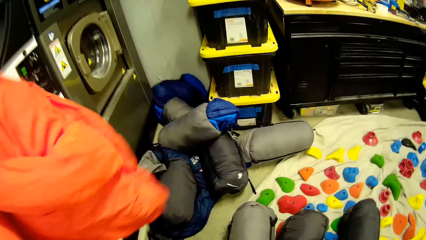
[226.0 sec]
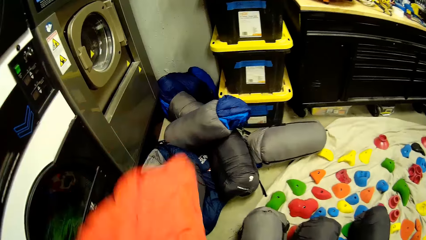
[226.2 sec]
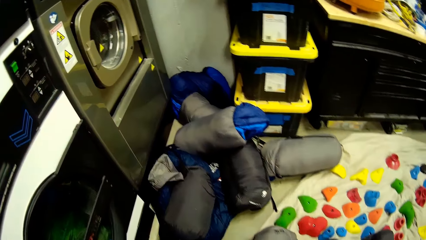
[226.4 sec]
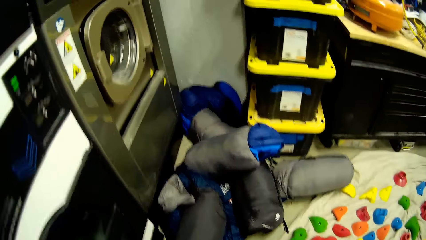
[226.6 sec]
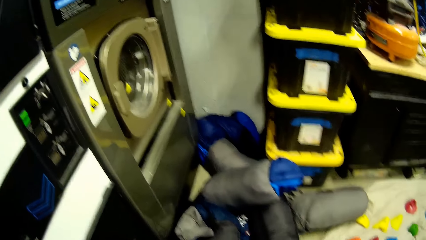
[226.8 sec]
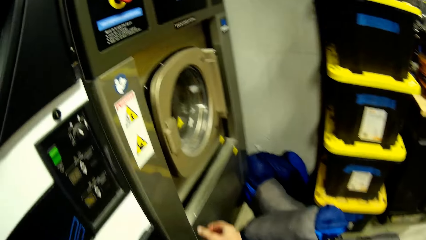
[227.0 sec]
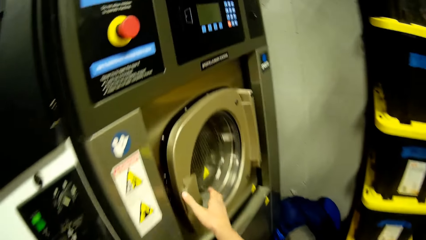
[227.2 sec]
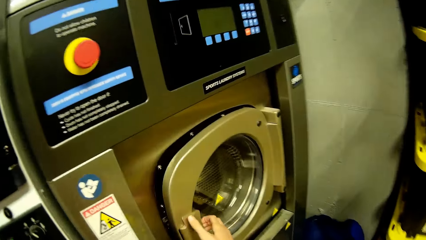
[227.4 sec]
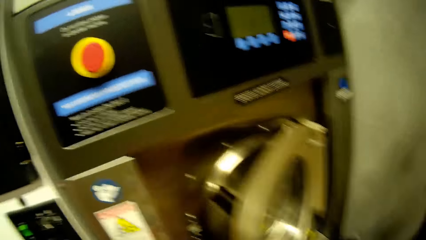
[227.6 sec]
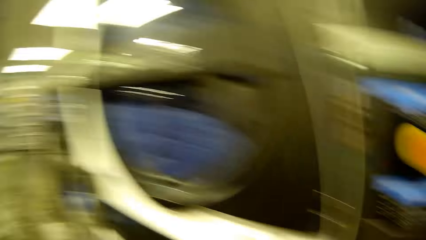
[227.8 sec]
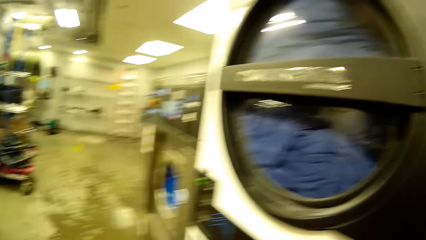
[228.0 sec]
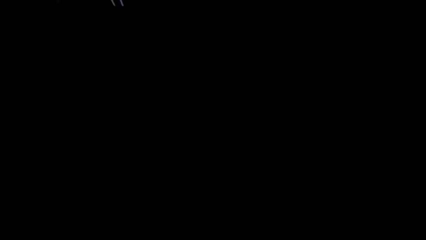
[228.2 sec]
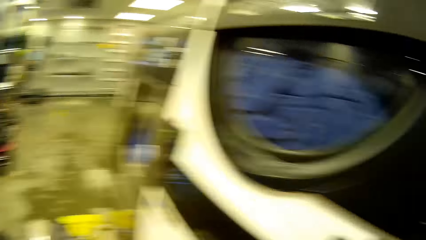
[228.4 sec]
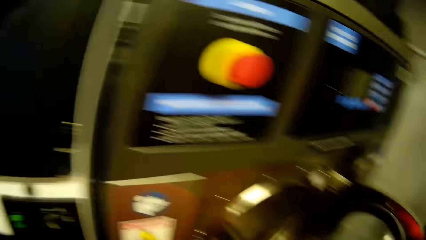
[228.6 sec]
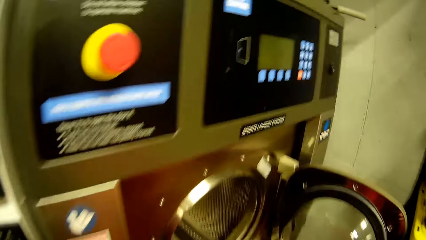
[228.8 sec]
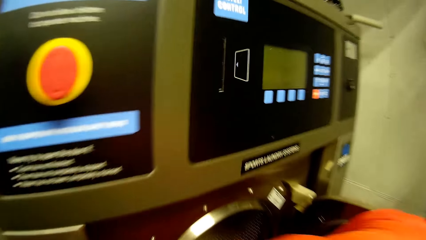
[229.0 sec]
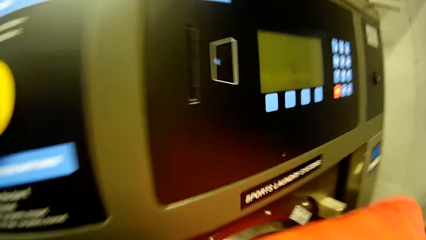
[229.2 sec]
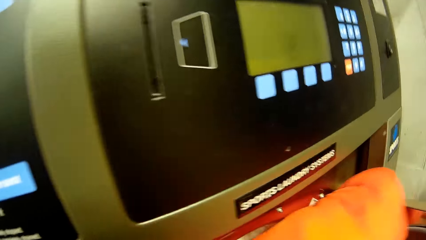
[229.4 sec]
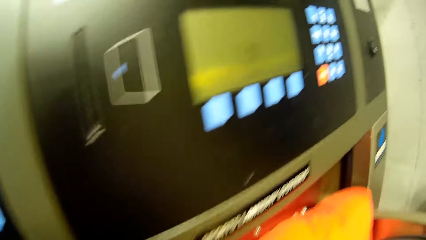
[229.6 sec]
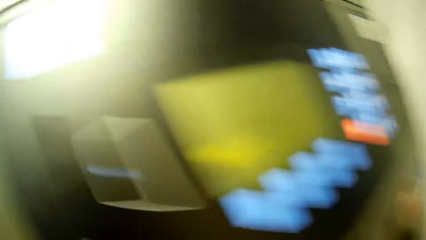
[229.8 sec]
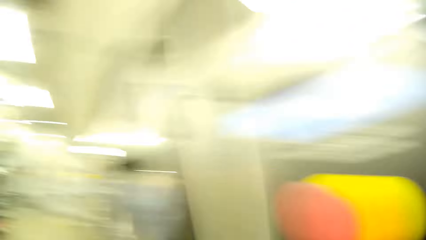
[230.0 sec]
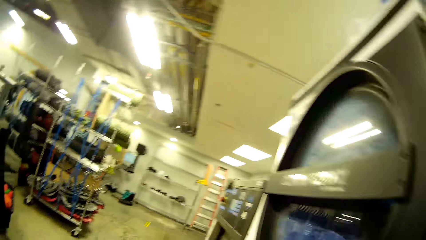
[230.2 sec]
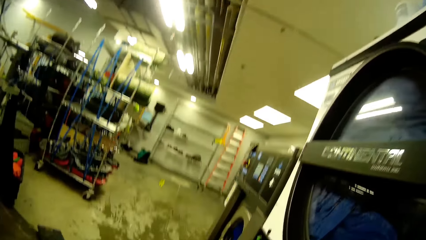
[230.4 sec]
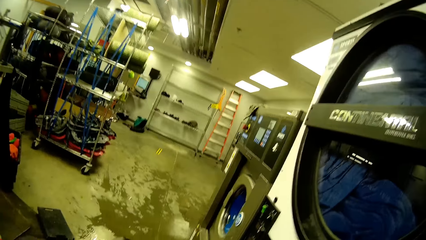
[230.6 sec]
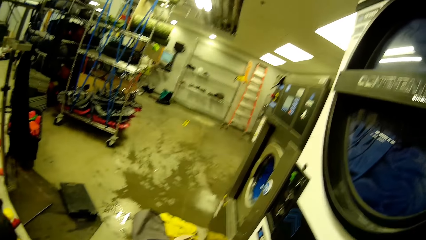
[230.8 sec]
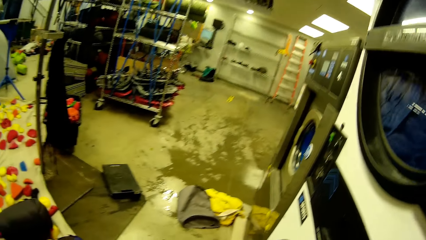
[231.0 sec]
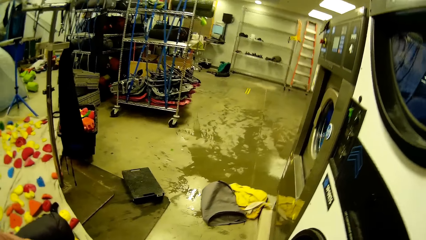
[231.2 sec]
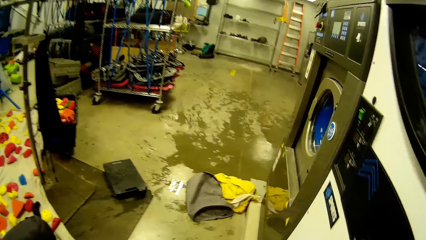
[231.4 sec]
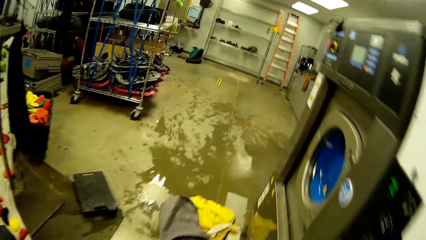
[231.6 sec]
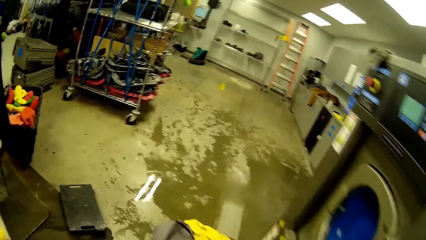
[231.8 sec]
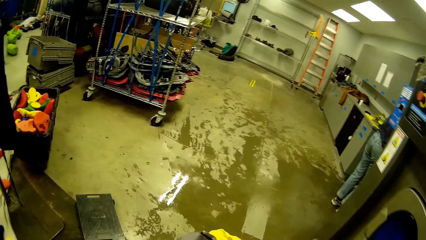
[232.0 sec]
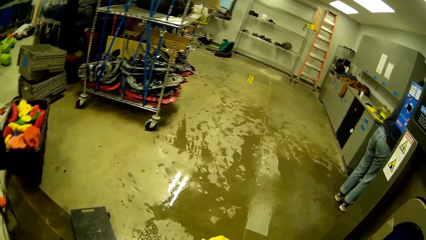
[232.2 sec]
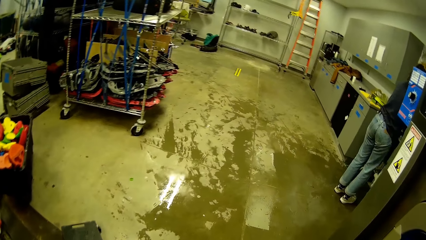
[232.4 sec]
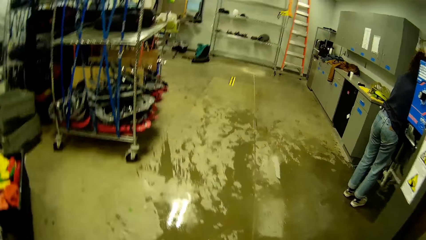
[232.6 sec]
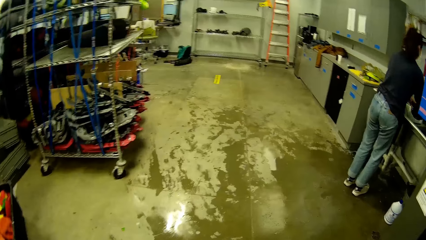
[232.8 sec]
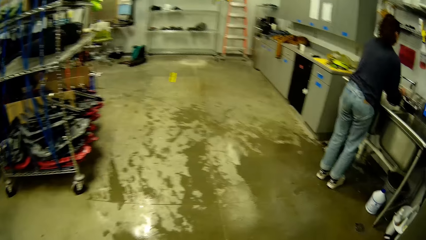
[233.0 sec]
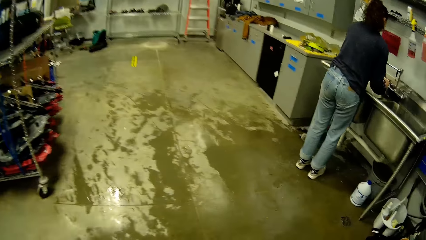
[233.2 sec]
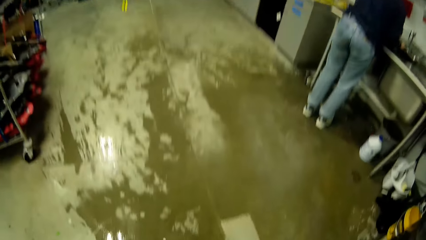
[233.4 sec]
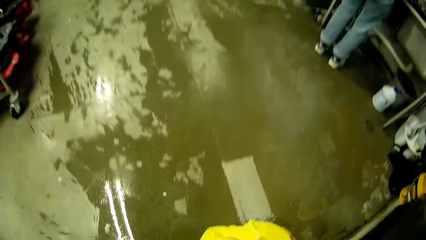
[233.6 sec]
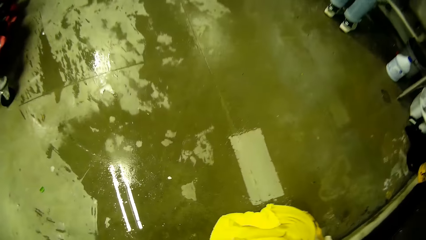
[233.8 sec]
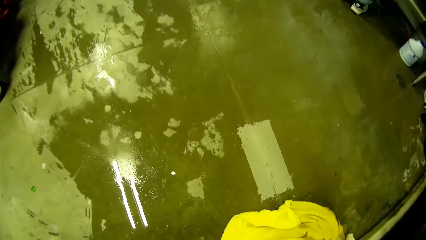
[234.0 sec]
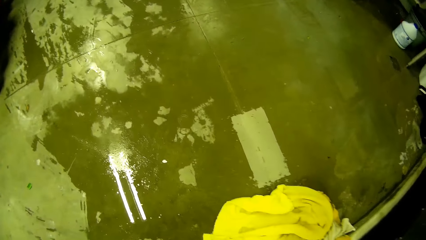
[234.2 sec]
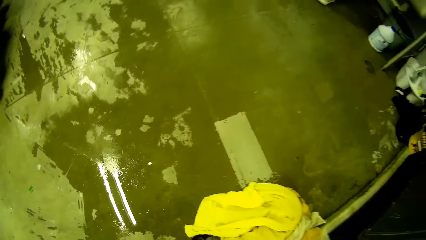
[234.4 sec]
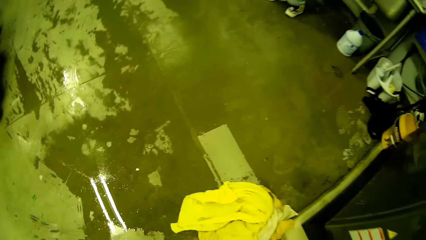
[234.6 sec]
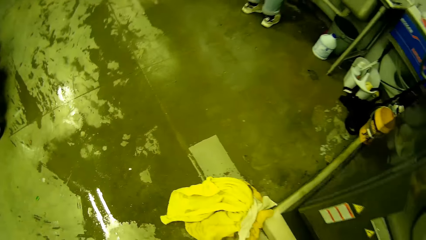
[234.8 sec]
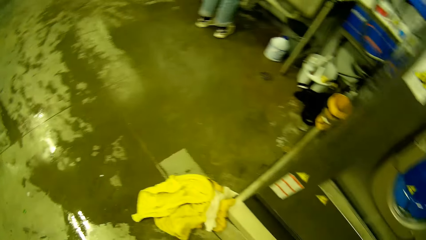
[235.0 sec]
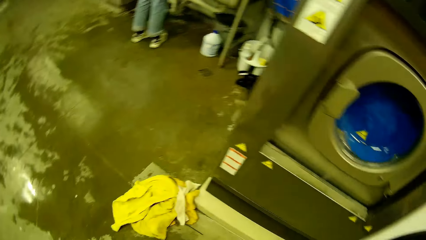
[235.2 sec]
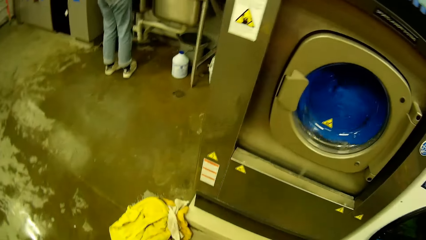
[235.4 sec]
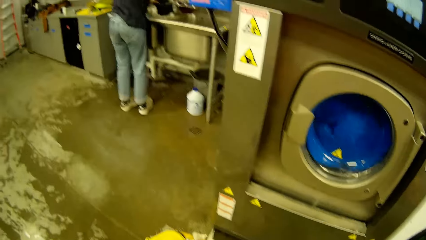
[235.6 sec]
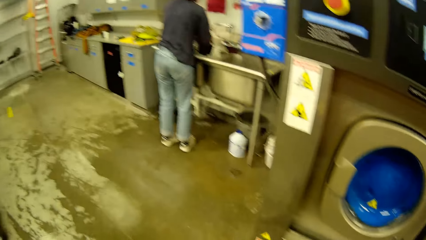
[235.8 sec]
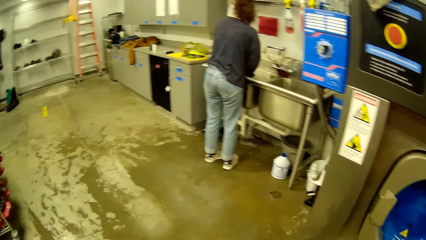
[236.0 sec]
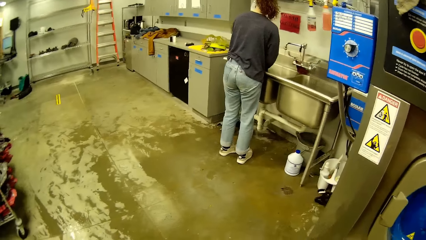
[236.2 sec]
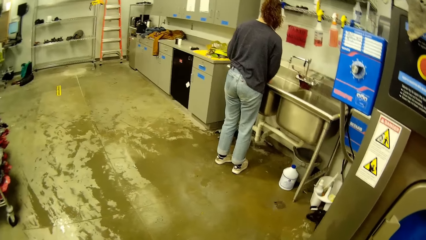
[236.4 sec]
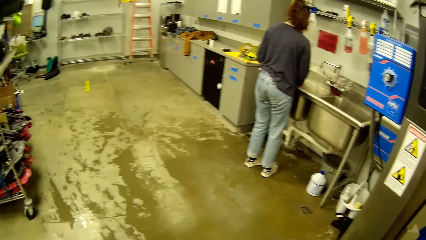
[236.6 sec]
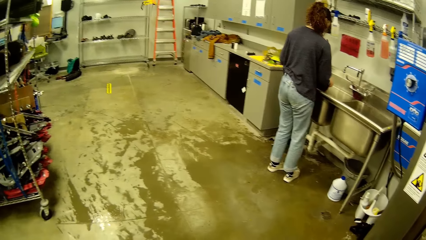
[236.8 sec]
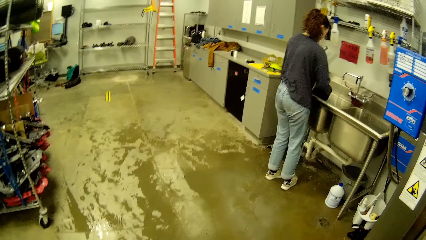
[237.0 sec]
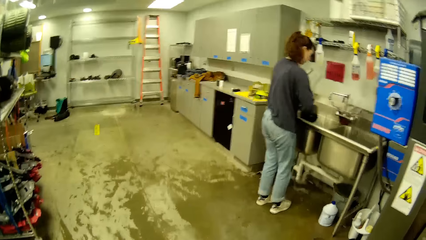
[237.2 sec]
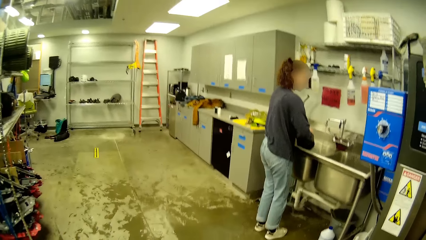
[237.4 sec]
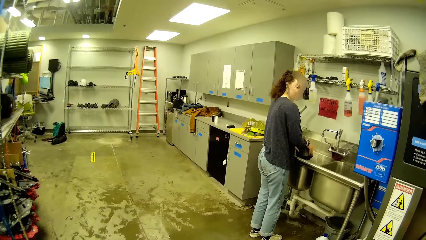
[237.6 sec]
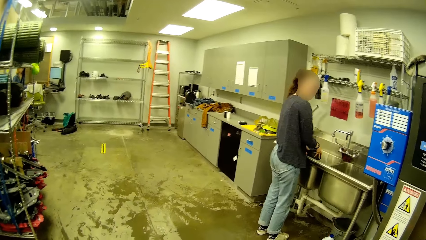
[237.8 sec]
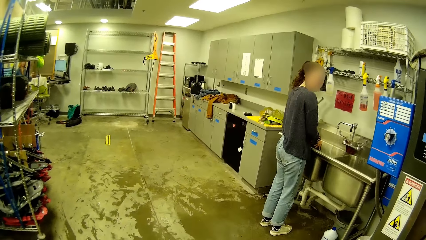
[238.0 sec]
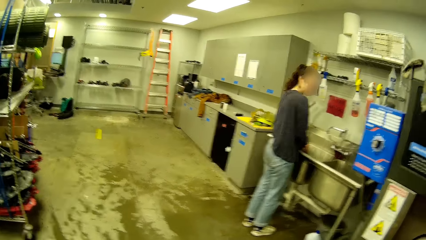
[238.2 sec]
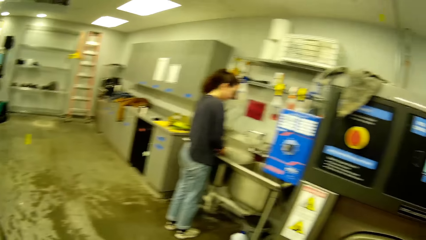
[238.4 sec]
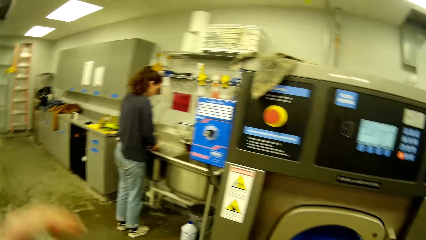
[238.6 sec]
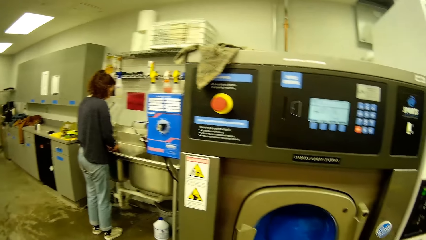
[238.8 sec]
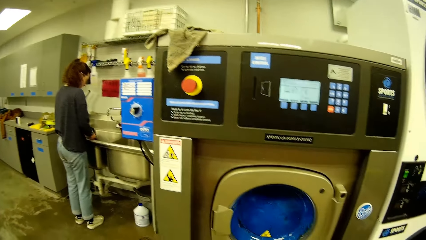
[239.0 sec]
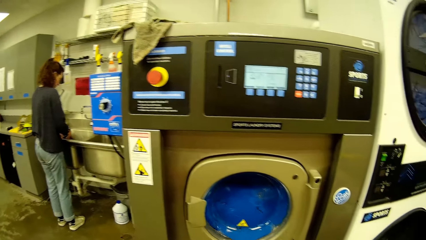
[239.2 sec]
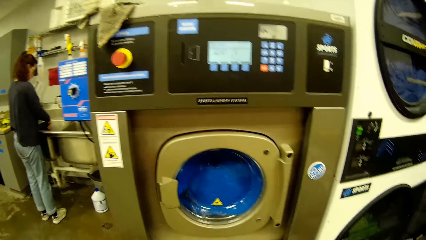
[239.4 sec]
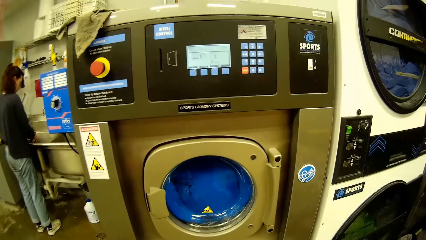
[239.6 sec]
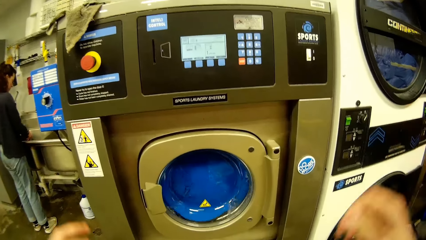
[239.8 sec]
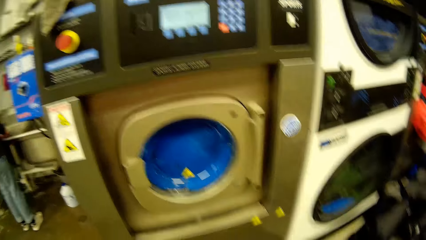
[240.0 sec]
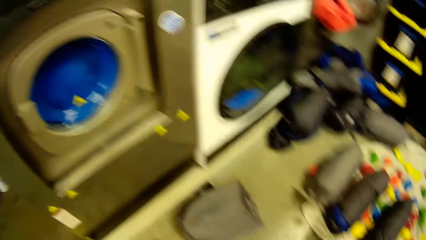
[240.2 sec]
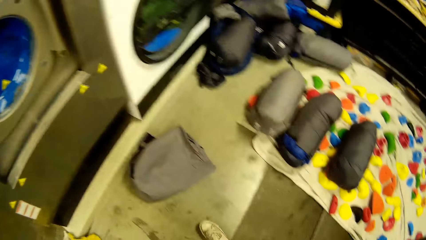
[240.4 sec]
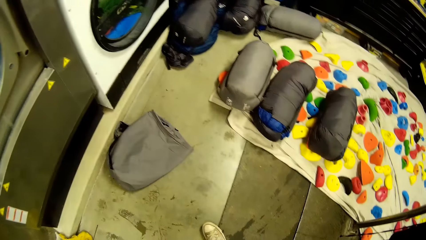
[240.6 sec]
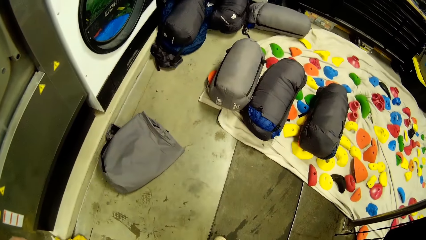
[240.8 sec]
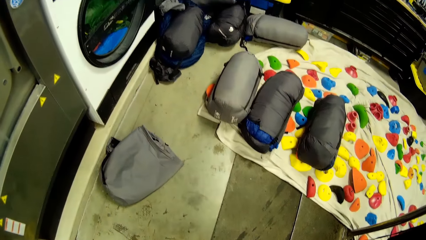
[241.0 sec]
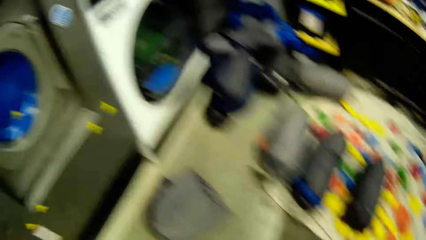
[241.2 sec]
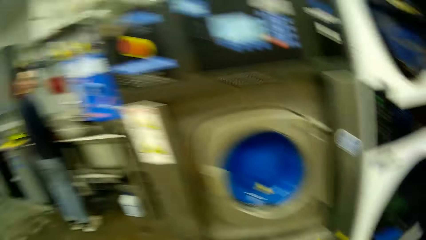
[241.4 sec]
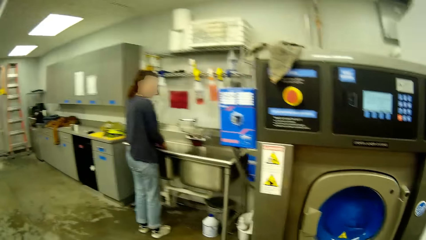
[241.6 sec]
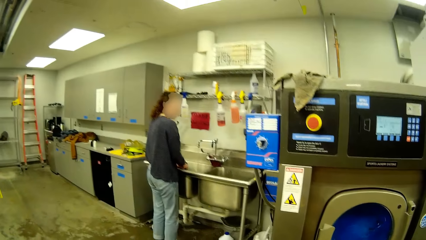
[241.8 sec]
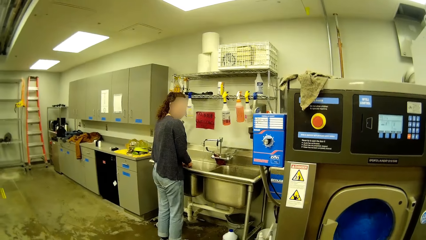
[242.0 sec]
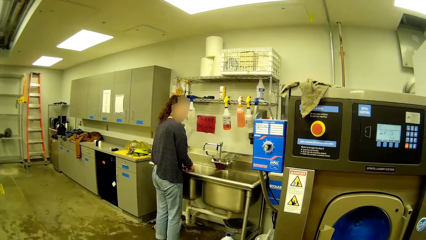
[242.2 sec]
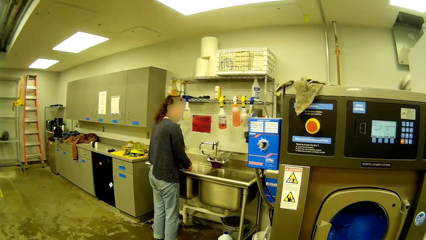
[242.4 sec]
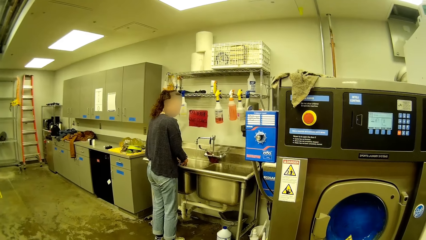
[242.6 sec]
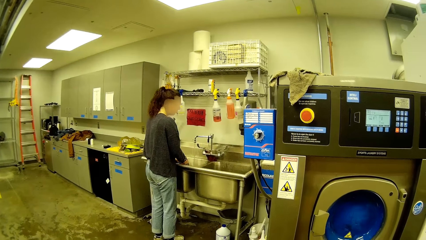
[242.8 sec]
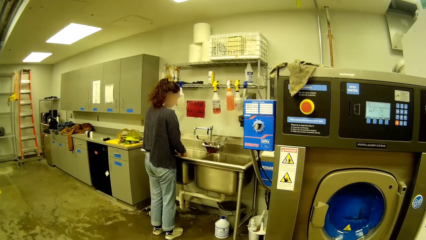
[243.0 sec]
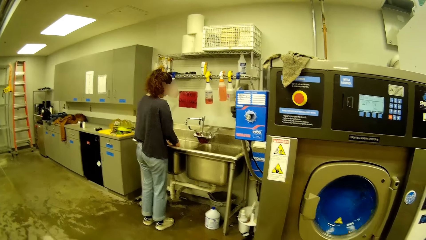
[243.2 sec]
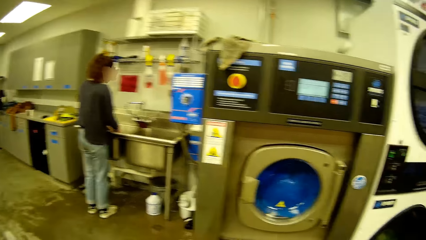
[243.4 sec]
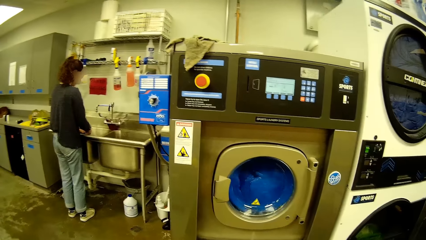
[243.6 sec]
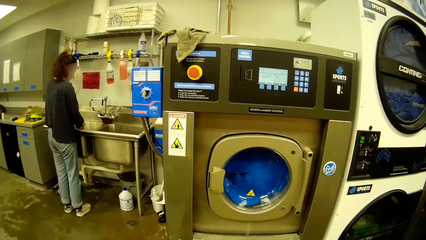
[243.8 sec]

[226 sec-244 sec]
The camera wearer opens a second washing machine with her right hand. She puts the cloth in her hand inside the washing machine. She looks sideways. She looks at a yellow cloth on the floor. A woman washes a plate in the sink. The camera wearer moves the hands. She looks around.
